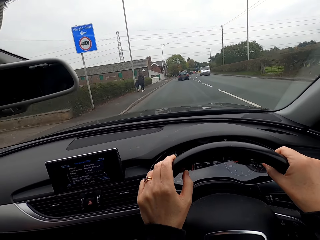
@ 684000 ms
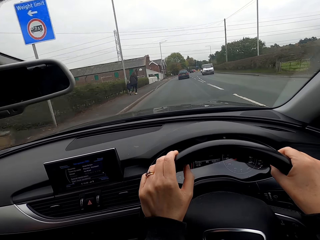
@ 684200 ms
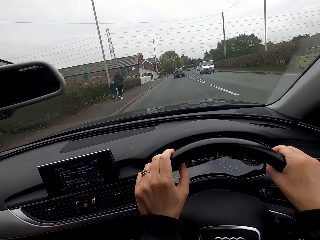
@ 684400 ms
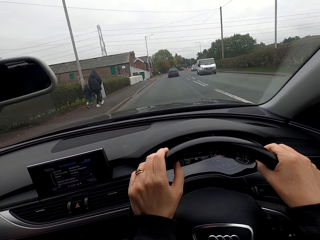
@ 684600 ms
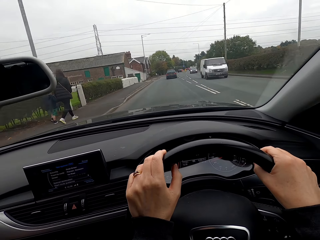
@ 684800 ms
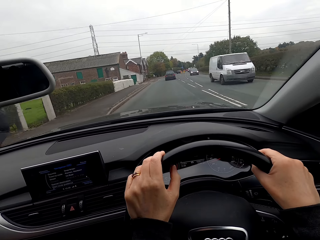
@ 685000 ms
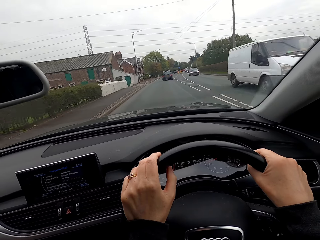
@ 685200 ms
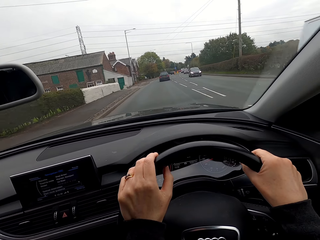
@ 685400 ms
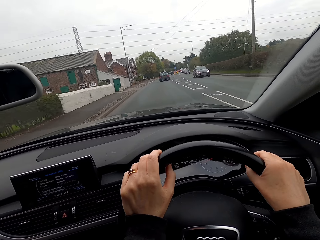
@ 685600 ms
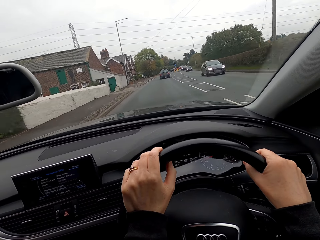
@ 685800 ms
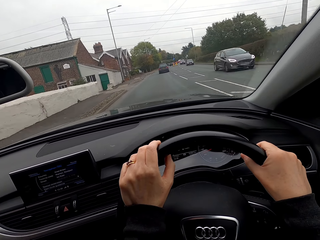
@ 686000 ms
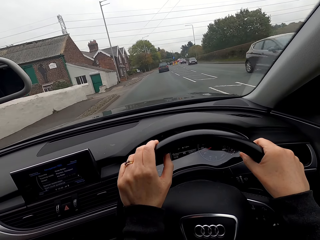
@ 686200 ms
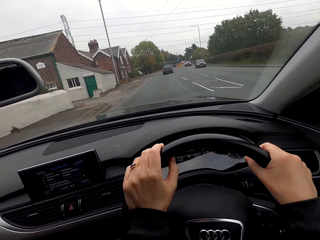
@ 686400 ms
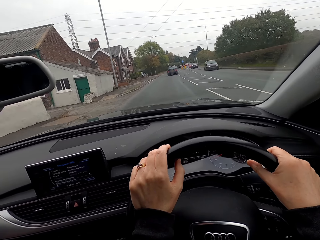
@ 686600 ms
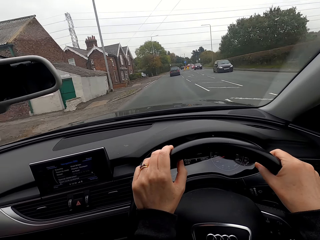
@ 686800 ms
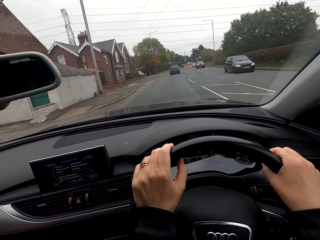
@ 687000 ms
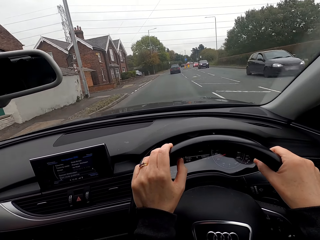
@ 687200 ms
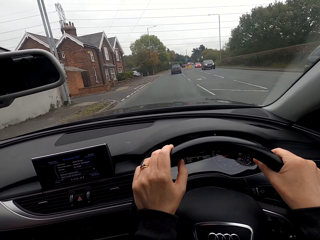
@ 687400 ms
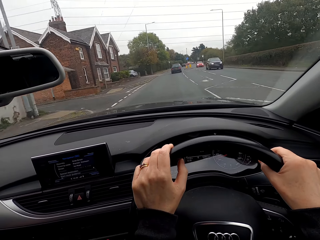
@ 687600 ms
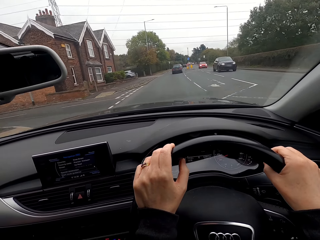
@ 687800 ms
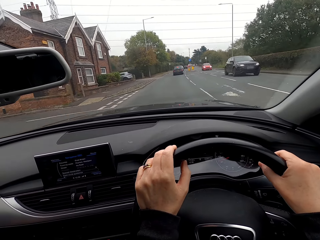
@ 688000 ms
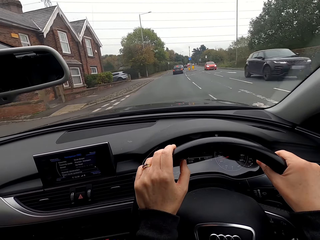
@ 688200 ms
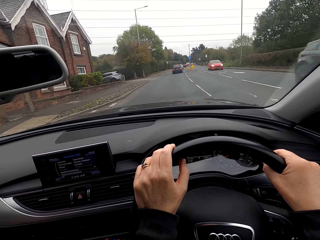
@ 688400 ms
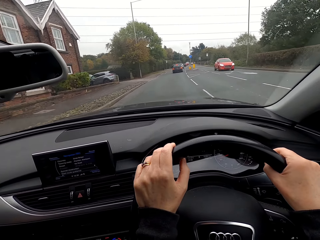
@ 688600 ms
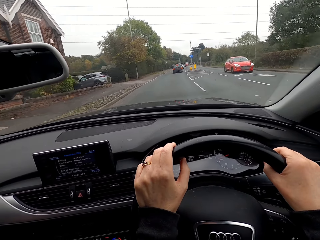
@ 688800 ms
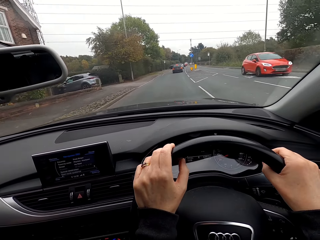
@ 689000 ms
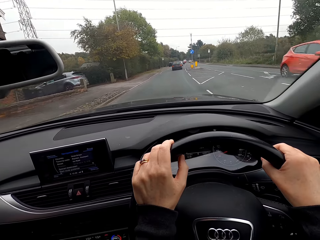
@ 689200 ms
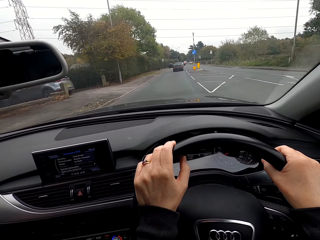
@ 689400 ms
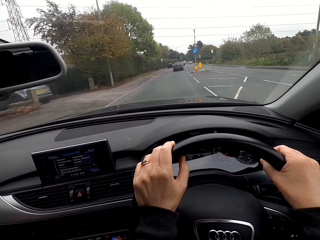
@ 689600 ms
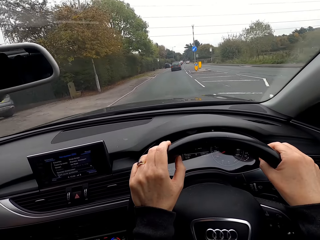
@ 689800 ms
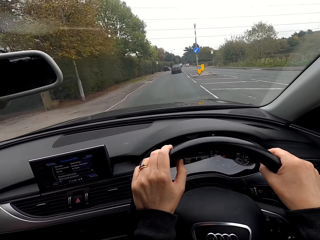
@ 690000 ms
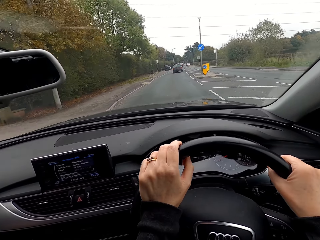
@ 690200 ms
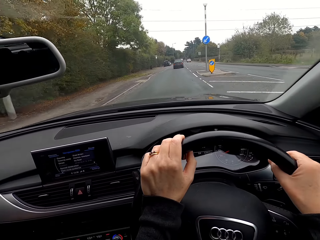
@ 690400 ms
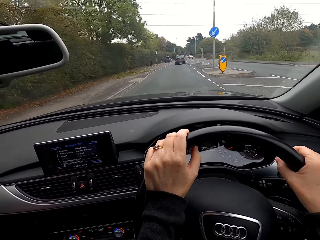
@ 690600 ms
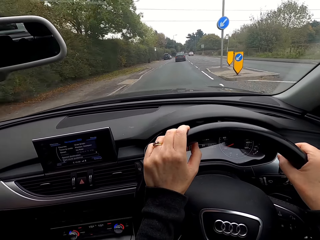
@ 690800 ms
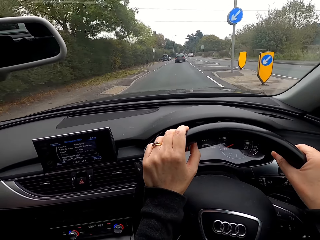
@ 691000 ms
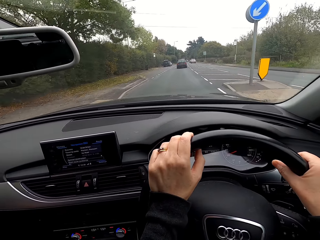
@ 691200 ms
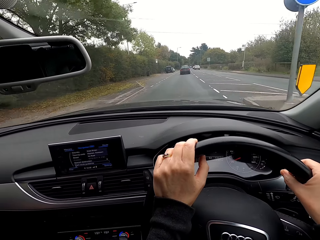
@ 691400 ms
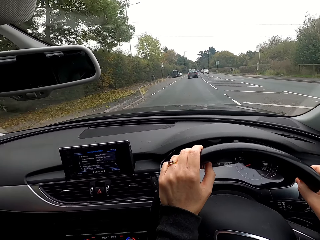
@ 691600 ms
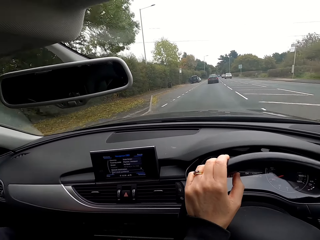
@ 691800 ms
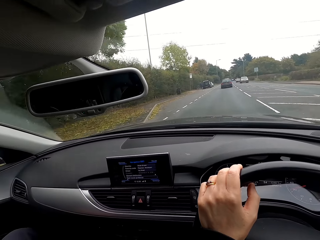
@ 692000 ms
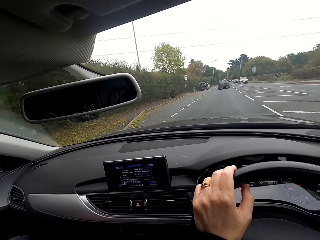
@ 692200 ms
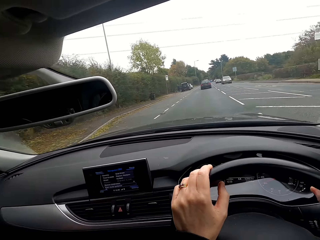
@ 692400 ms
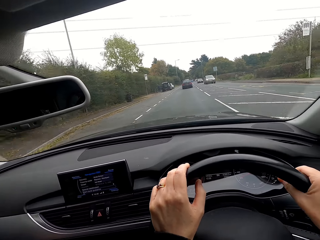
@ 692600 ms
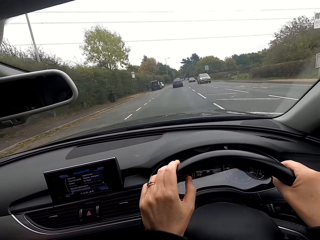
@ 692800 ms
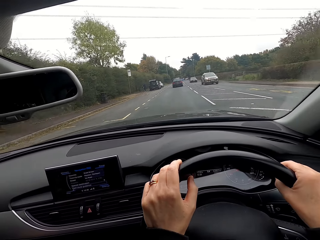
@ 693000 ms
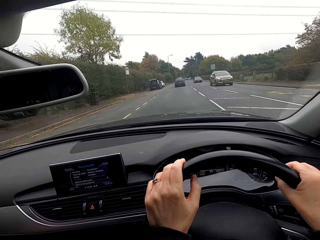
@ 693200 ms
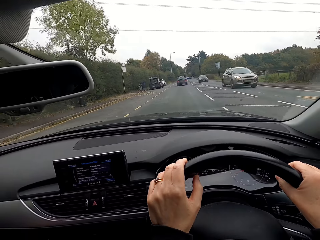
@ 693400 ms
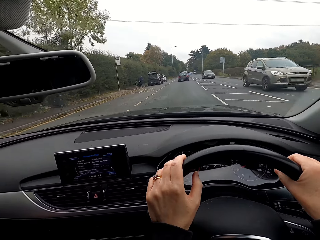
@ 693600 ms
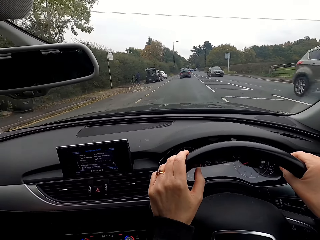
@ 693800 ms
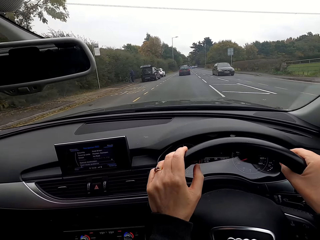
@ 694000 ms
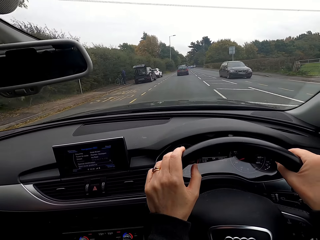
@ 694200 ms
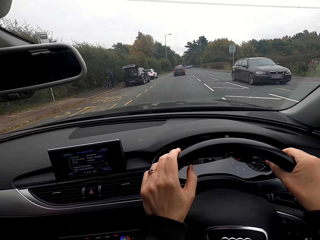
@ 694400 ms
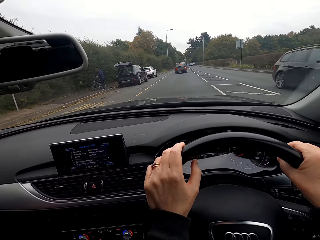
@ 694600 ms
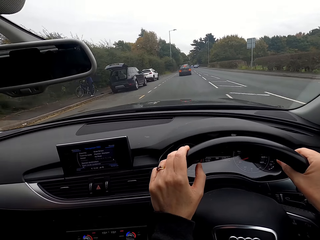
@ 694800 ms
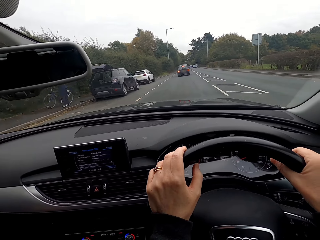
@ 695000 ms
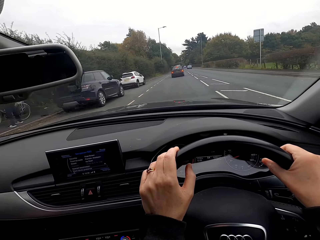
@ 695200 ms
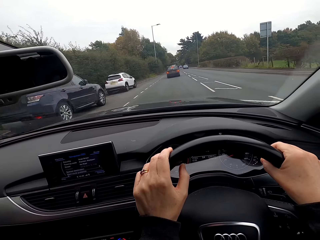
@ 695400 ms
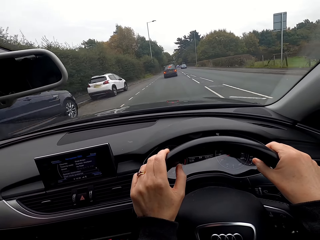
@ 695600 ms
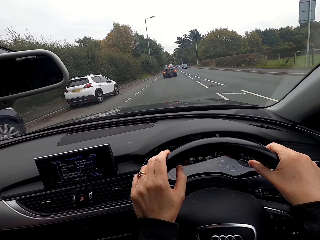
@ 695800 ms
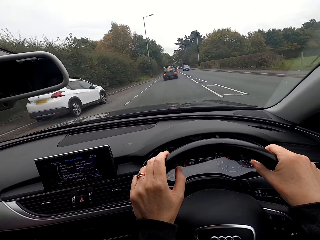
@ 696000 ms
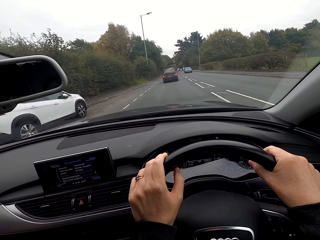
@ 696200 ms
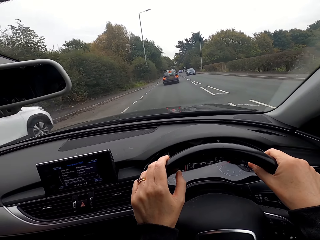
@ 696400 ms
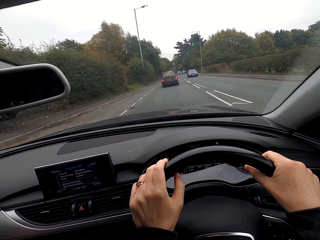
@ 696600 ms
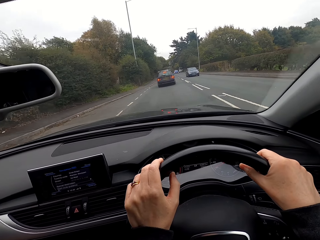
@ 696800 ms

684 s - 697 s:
A white van drives past the camera wearer. A black car drives past them repeatedly. A red car drives past them. A grey car drives past them. A black car drives past them.

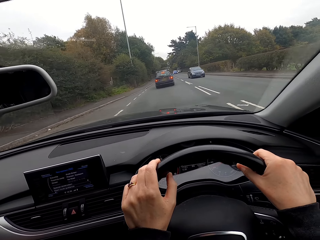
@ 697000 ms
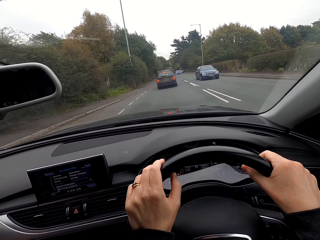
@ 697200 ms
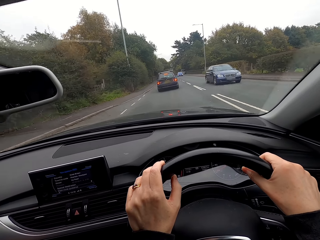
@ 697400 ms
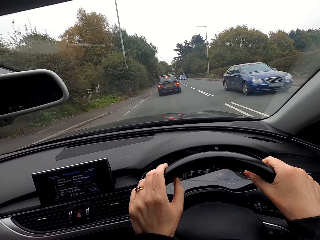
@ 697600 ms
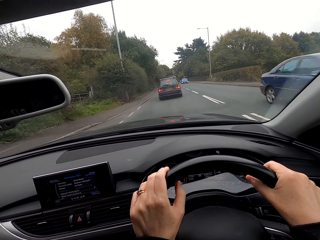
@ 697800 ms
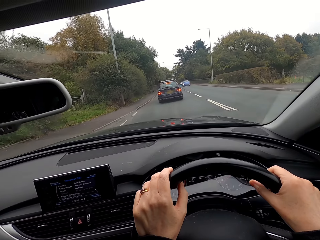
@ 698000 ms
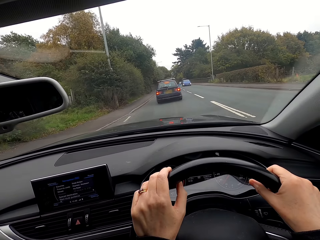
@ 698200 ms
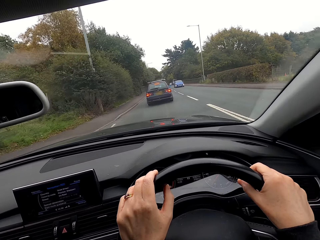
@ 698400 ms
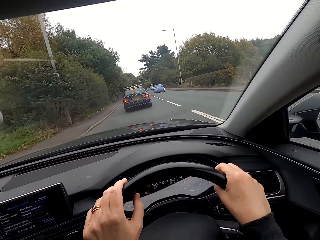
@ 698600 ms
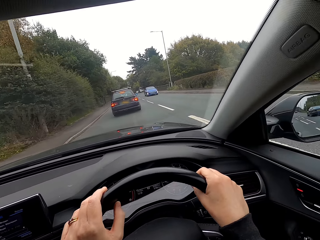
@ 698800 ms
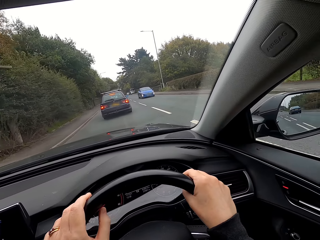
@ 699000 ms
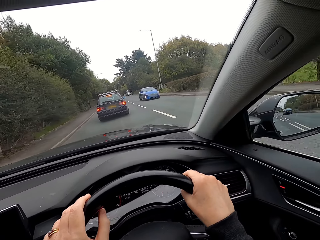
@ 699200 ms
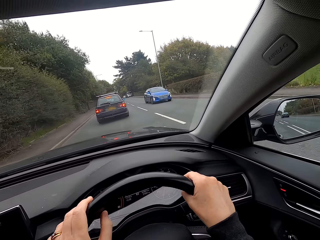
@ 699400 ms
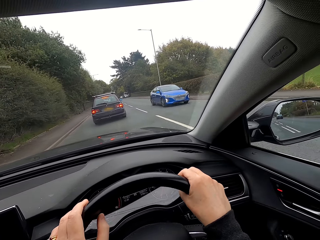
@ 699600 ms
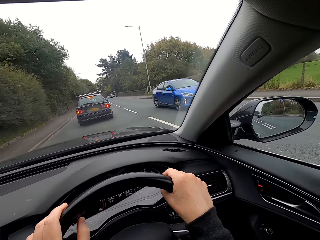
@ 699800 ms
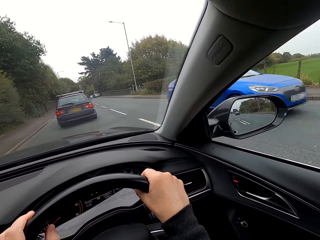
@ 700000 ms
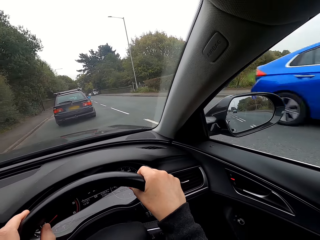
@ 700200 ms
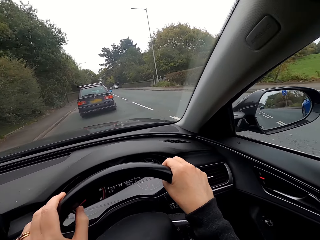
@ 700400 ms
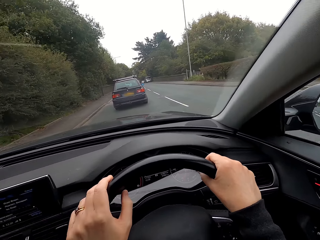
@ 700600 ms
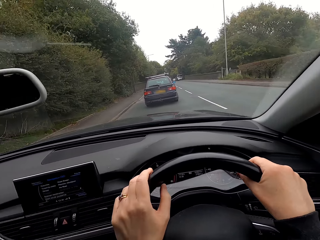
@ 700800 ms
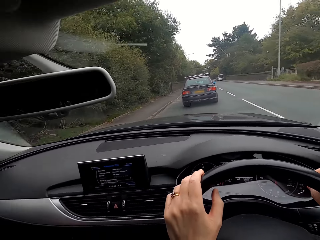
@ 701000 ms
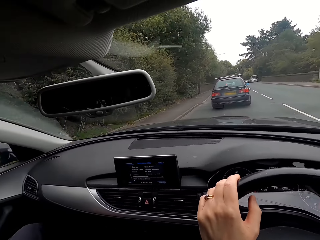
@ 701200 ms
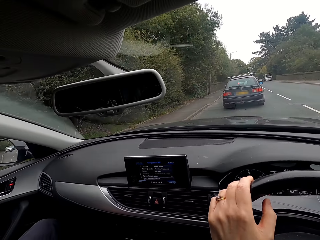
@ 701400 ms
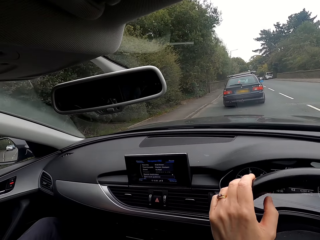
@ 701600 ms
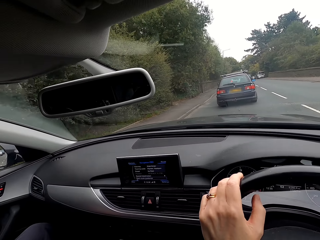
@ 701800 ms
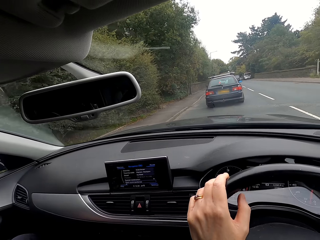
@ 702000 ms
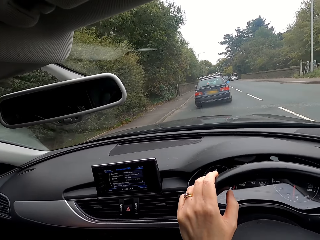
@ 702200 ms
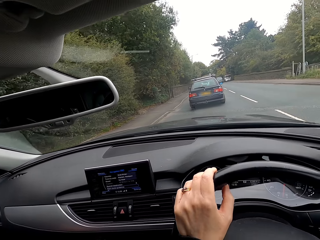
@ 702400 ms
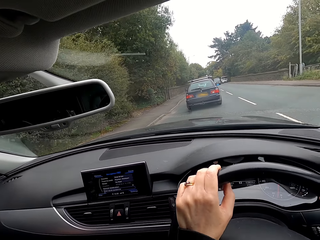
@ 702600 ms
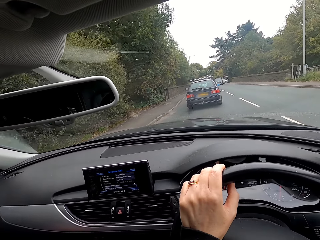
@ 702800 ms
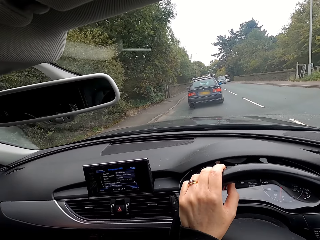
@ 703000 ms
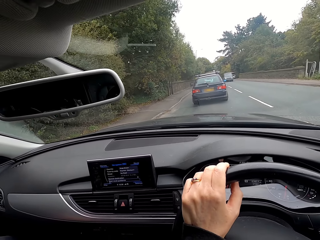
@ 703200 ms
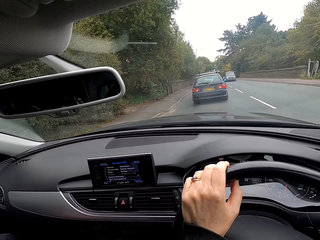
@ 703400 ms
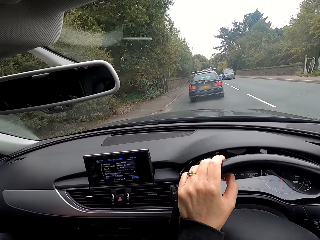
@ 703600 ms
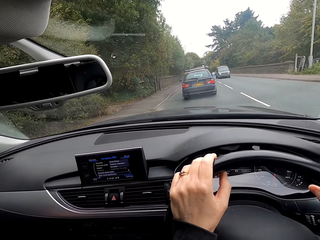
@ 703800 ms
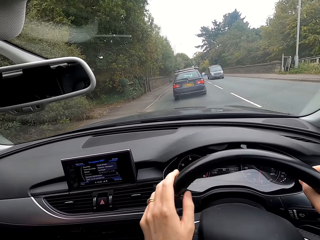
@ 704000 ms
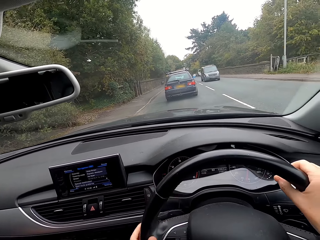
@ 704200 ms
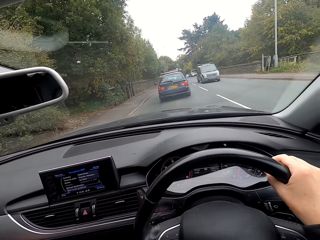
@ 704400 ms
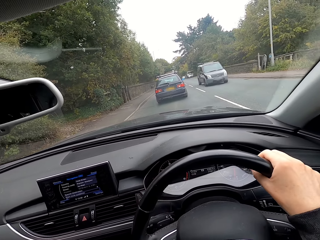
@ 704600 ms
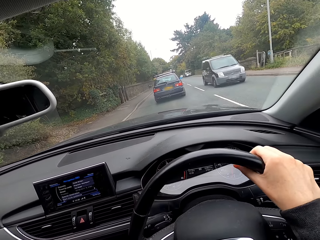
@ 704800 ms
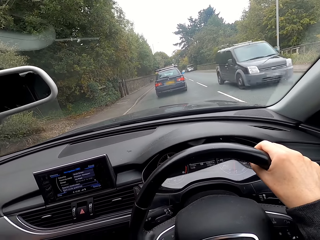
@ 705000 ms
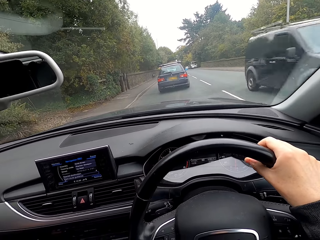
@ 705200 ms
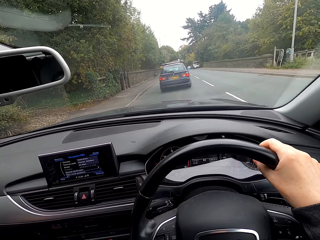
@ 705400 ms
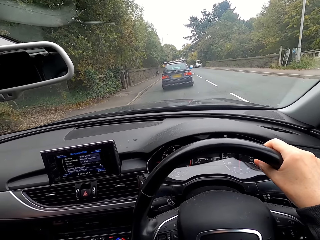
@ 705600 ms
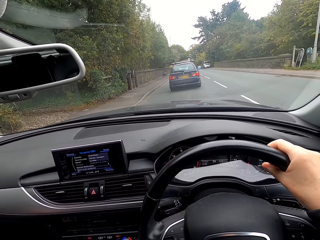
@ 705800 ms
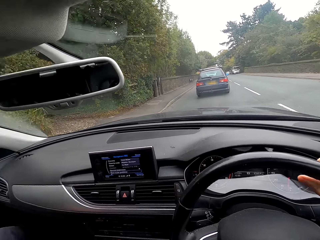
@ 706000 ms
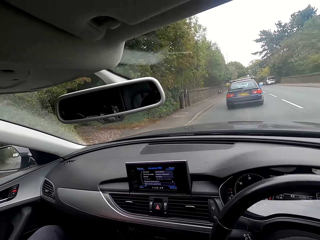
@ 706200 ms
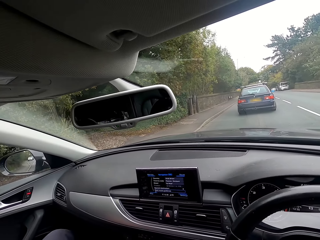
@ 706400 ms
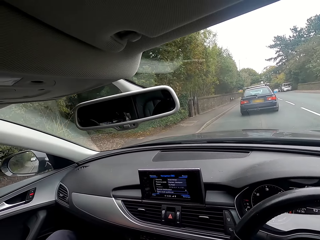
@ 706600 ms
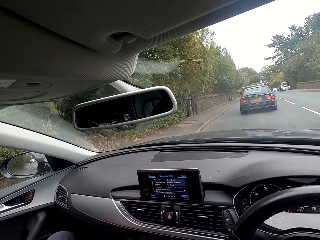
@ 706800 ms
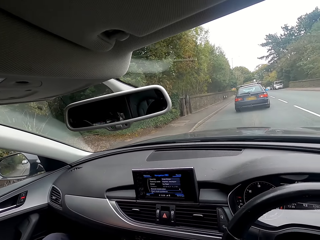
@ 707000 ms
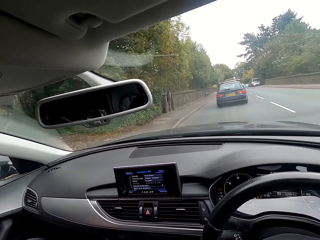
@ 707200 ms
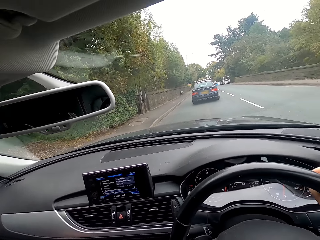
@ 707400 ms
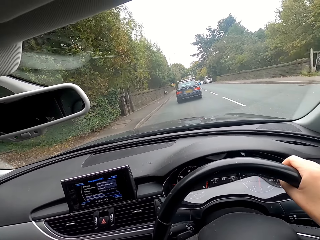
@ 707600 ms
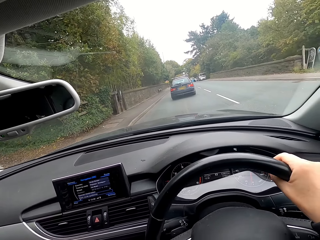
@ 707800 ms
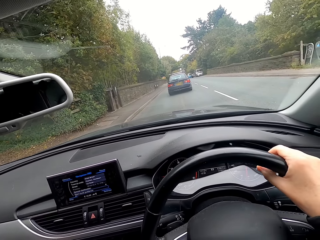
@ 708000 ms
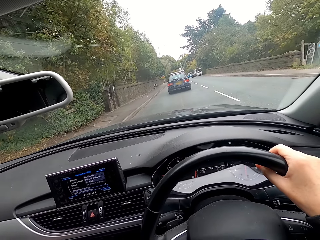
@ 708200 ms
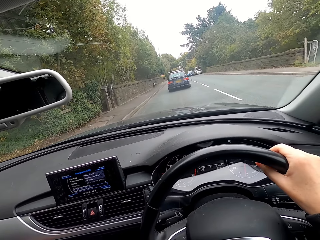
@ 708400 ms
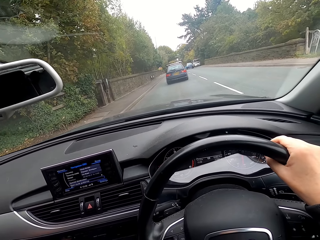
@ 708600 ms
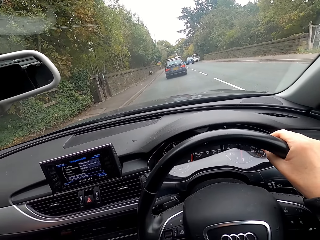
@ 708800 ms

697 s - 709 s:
A blue car drives past the camera wearer. A blue car drives past her again. She holds the car steering with her right hand. A black car drives past her.
